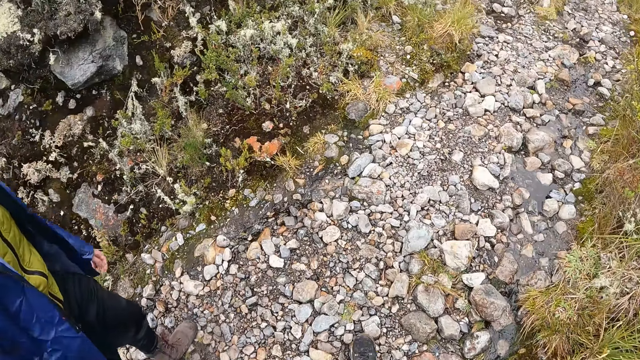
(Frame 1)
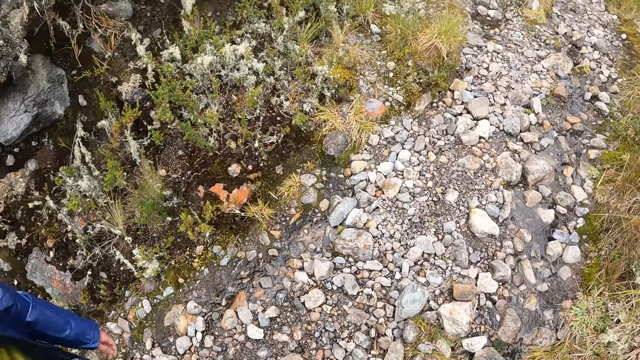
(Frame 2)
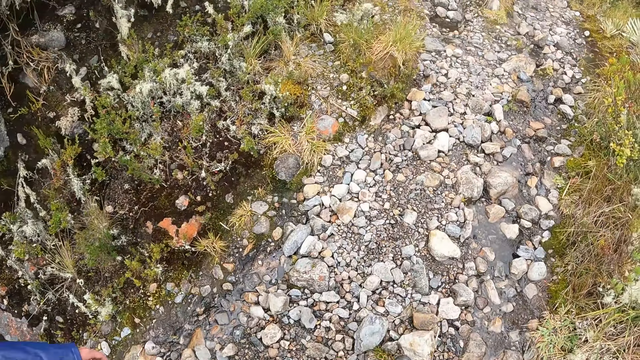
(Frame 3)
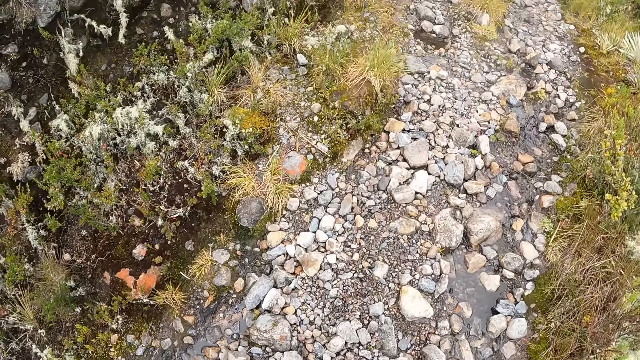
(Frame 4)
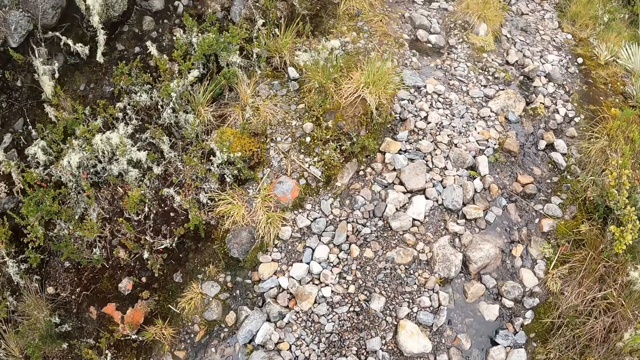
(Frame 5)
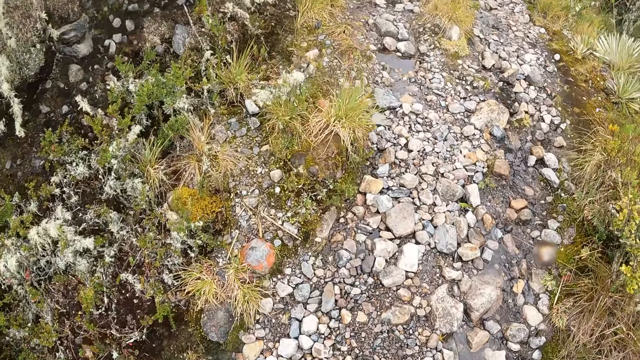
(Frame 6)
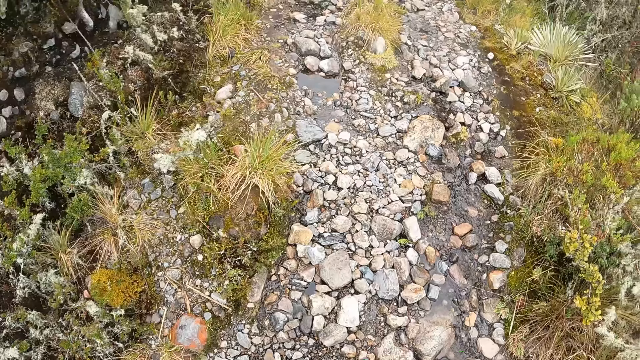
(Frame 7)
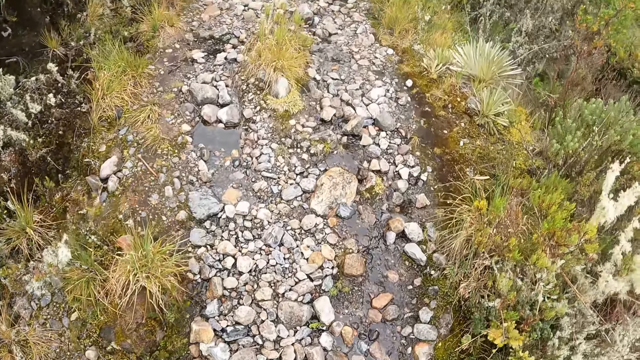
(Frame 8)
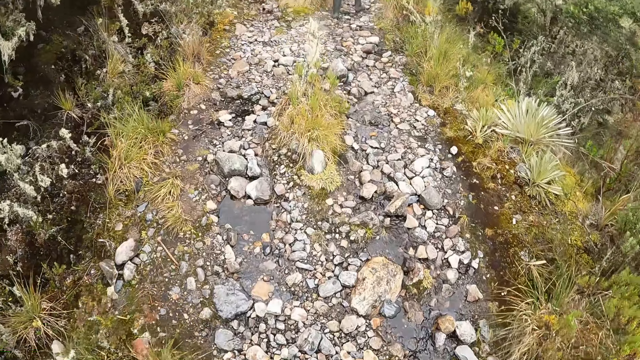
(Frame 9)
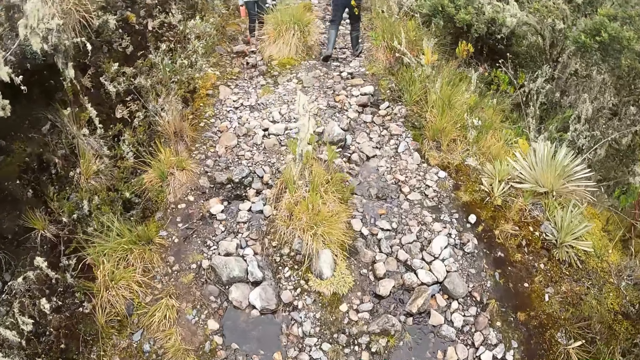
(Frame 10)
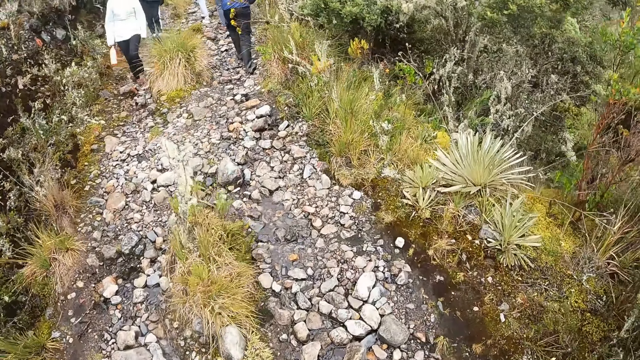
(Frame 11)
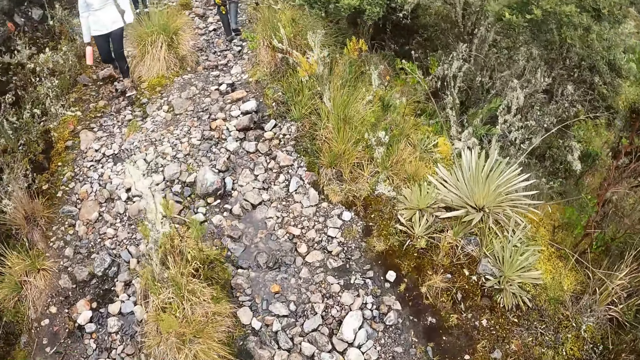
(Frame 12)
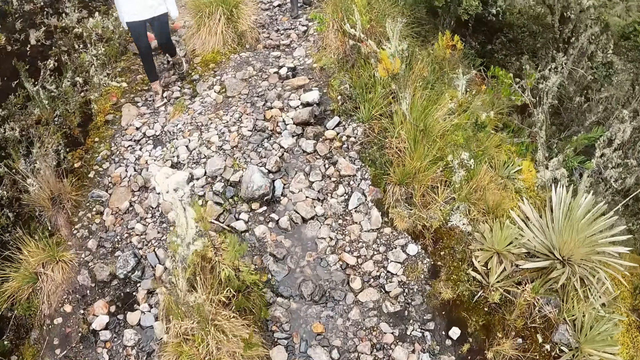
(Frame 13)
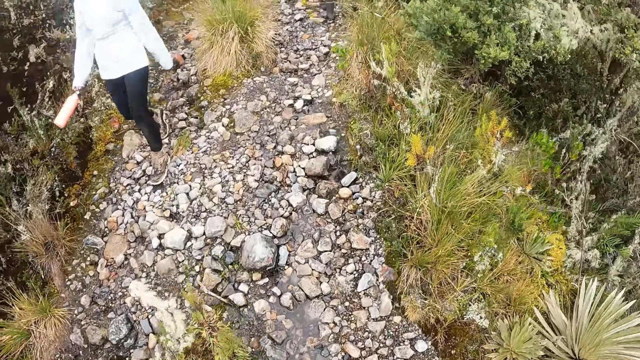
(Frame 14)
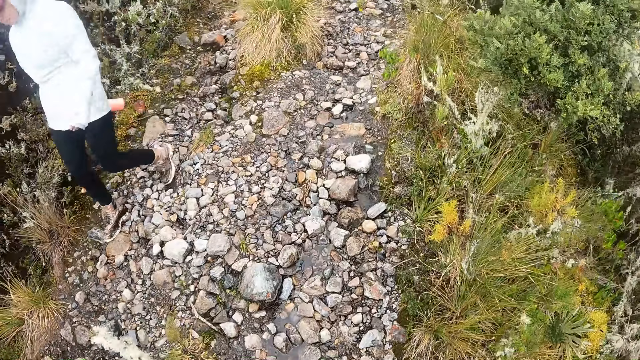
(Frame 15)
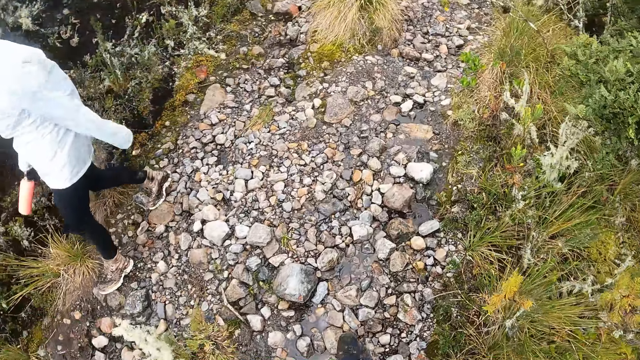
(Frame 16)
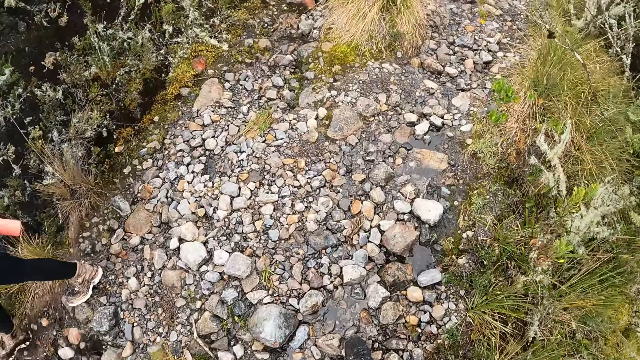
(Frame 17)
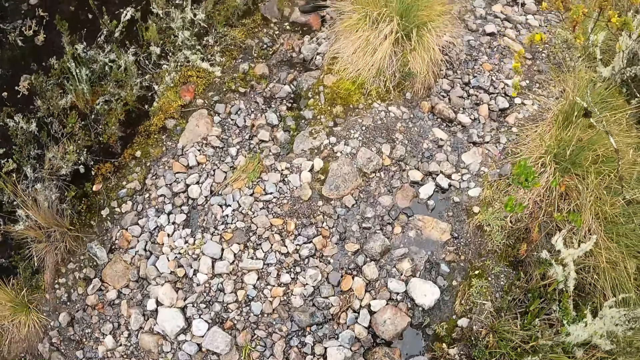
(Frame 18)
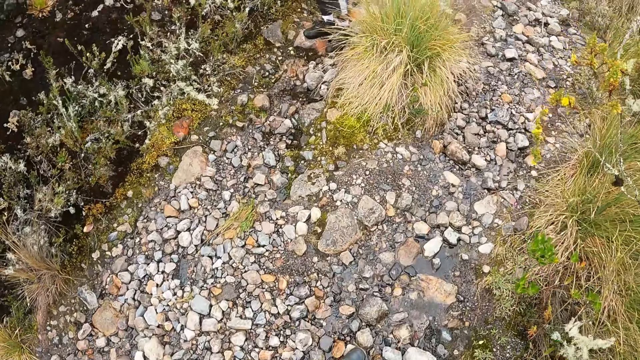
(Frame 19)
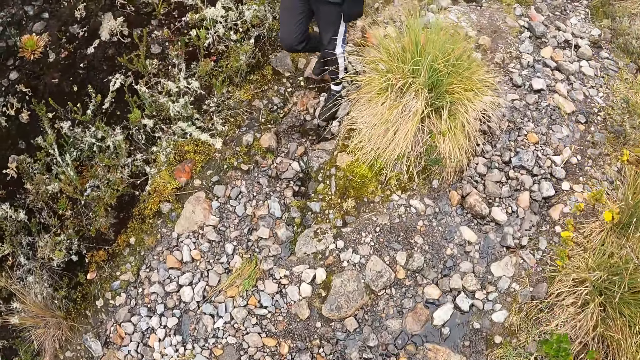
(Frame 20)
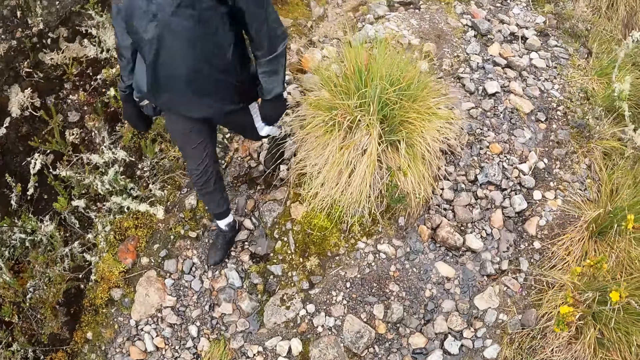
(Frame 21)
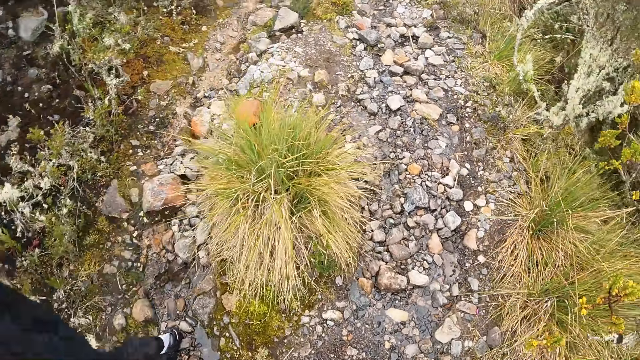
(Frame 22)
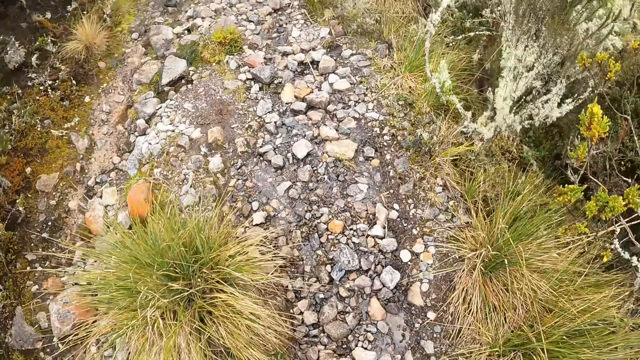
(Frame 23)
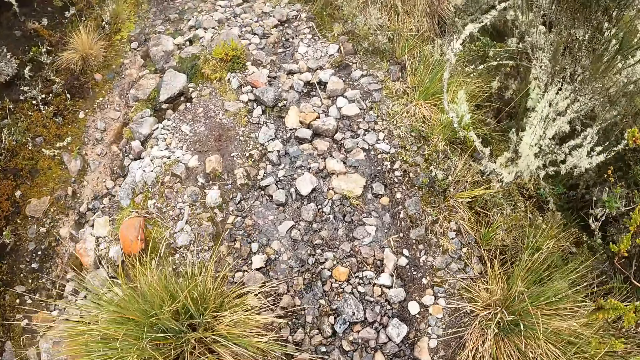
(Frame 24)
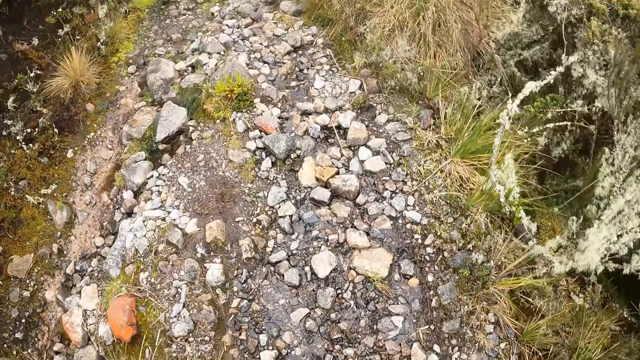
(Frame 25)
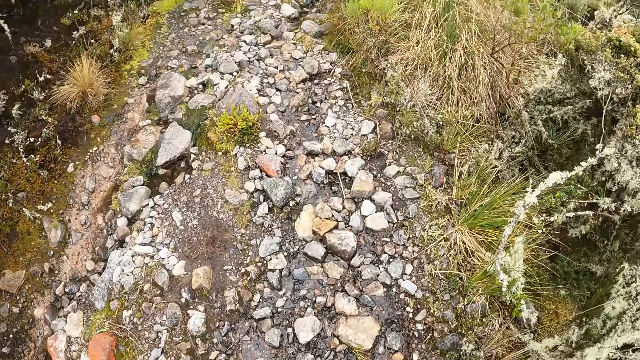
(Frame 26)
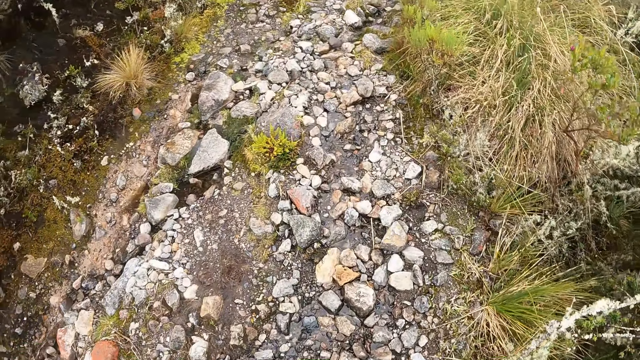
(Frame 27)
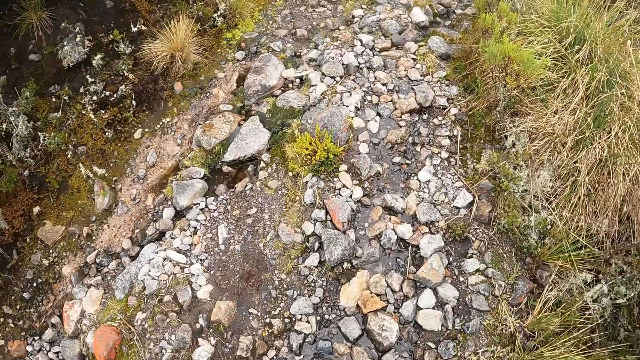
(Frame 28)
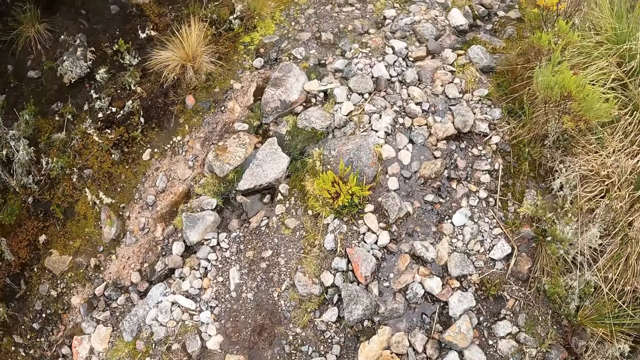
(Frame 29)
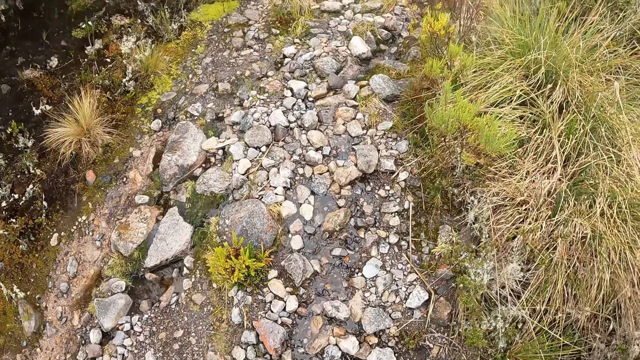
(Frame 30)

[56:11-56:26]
The camera wearer looks at the left side. A woman walks past them. The camera wearer steps ahead. A man walks past them. The camera wearer looks at the ground.

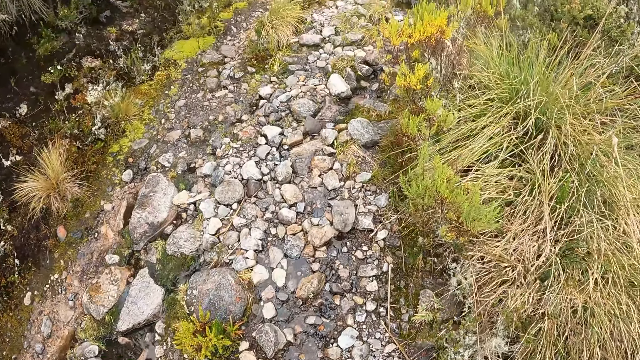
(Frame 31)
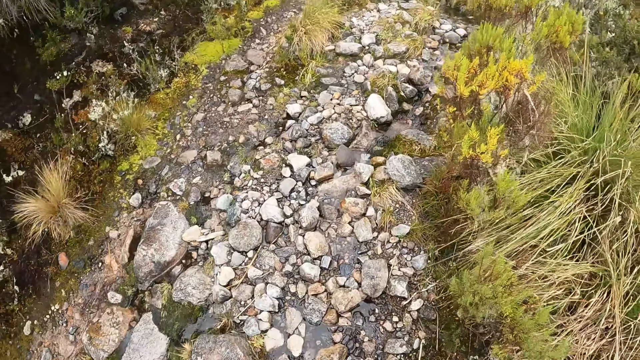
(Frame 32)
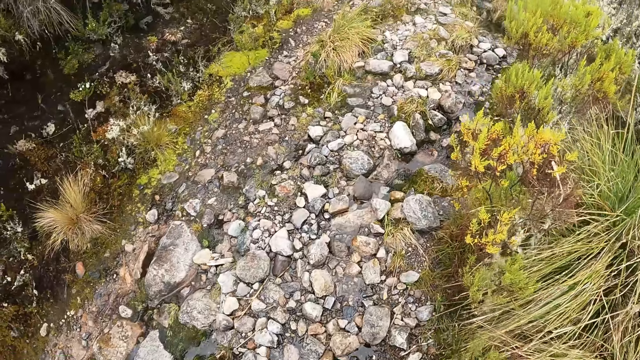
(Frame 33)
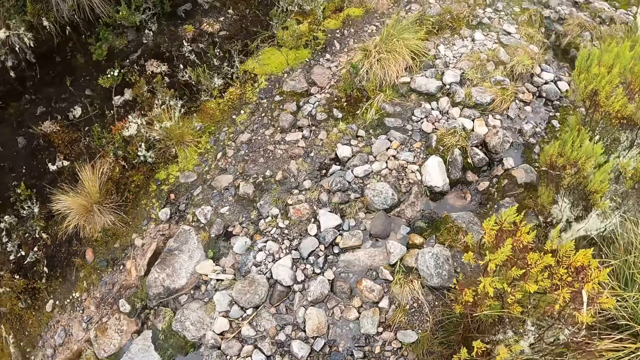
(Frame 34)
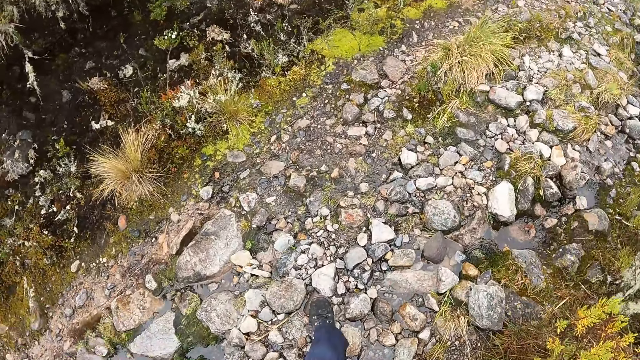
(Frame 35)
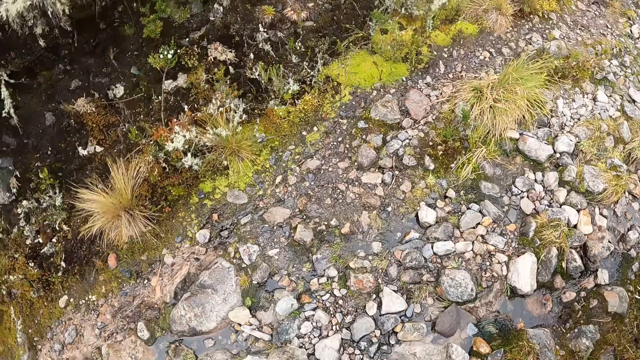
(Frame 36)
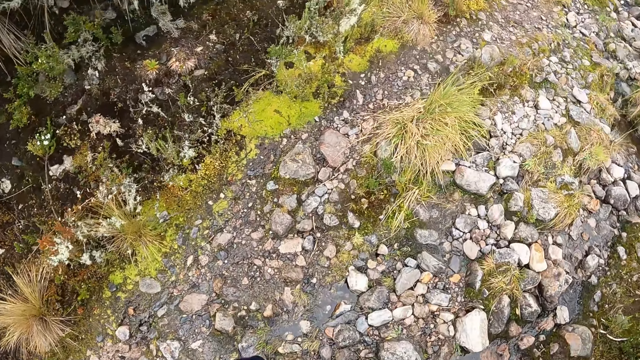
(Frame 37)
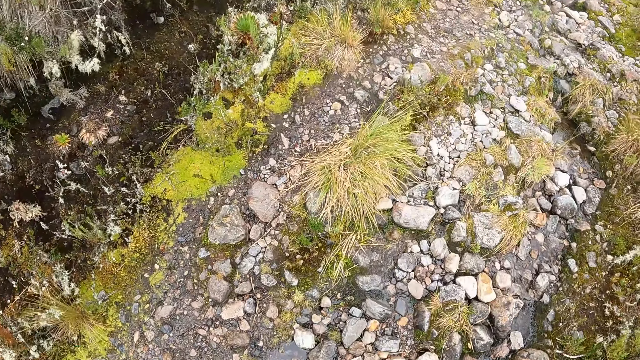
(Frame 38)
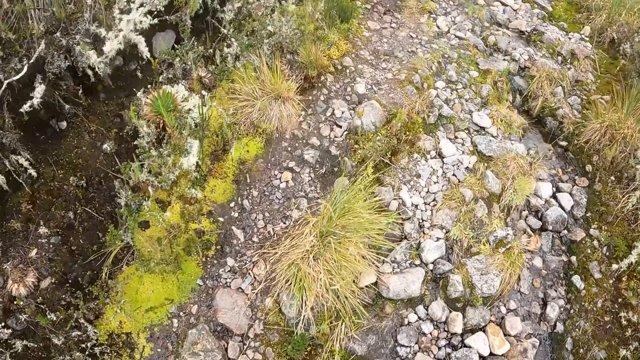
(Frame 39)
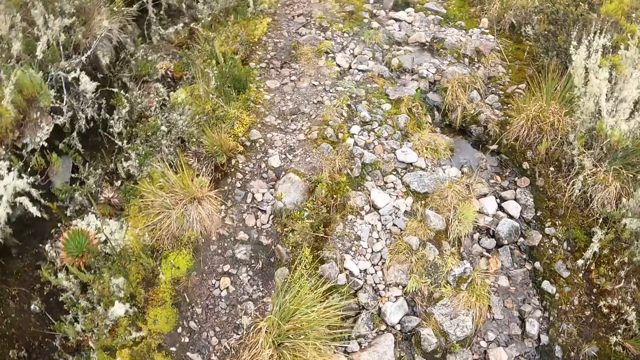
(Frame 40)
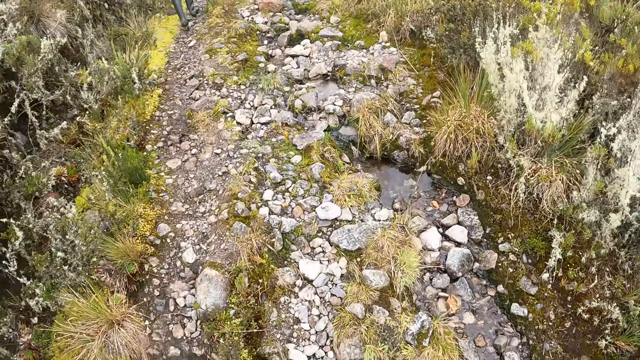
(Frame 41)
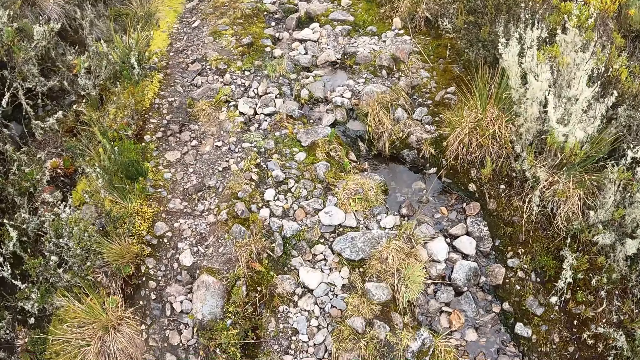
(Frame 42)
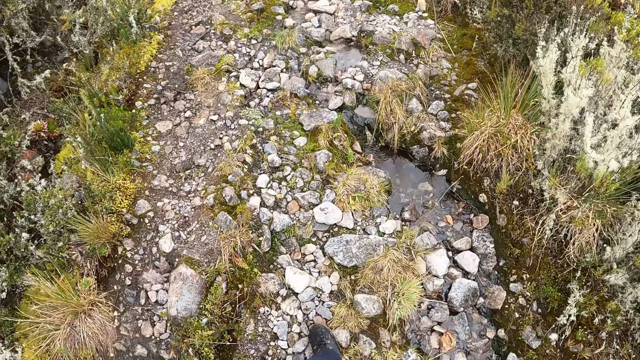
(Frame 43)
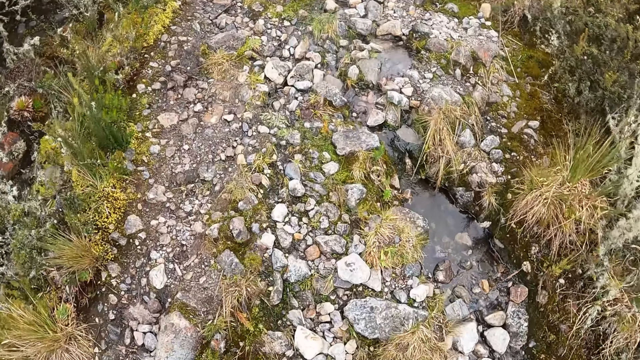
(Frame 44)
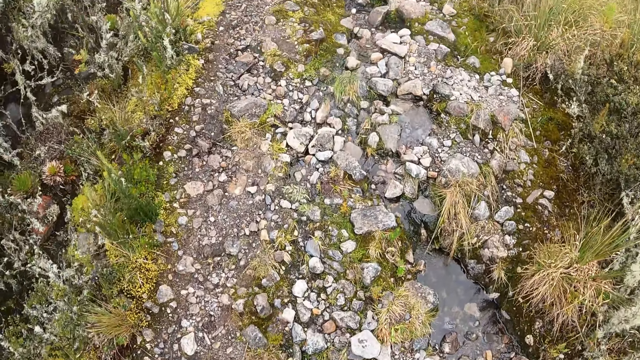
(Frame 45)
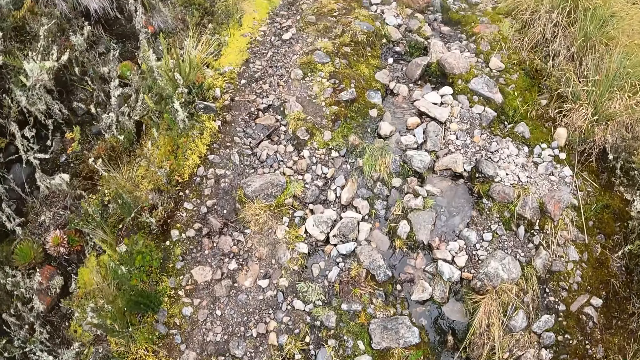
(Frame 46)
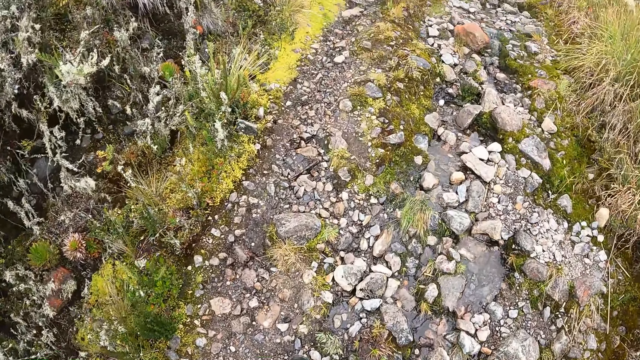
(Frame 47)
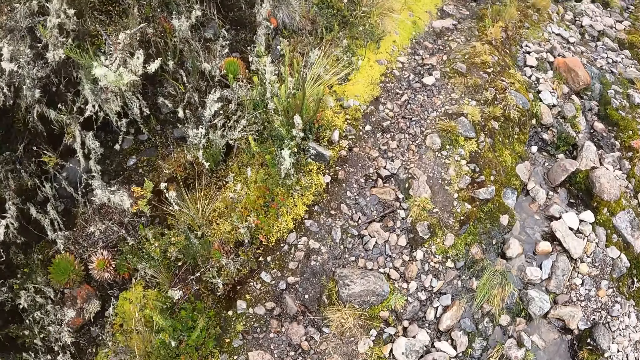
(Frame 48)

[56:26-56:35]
The camera wearer steps ahead. They look at the ground.
